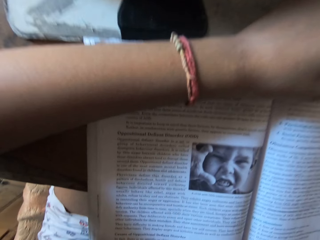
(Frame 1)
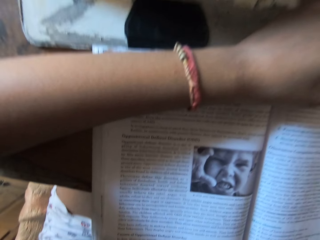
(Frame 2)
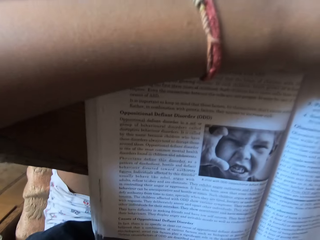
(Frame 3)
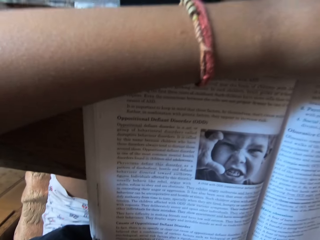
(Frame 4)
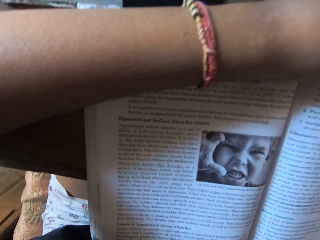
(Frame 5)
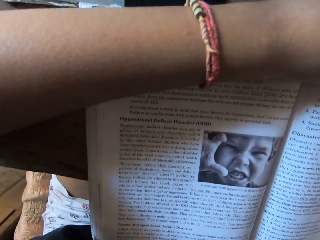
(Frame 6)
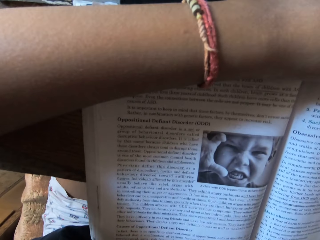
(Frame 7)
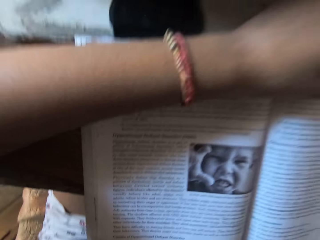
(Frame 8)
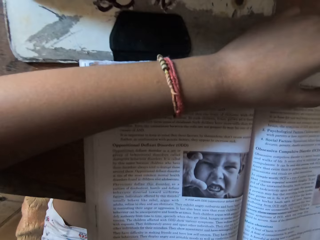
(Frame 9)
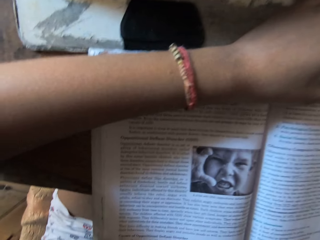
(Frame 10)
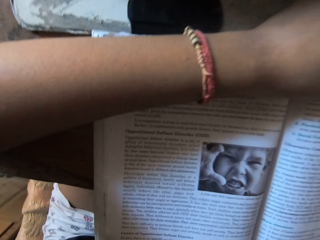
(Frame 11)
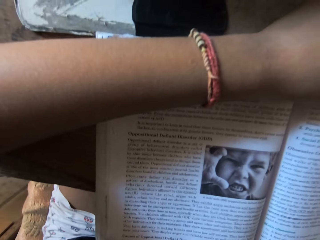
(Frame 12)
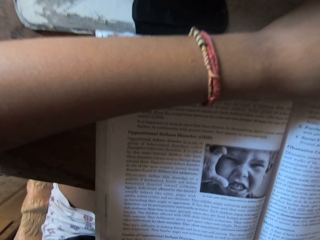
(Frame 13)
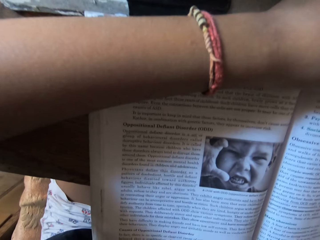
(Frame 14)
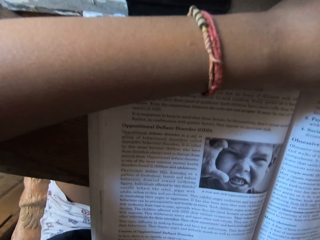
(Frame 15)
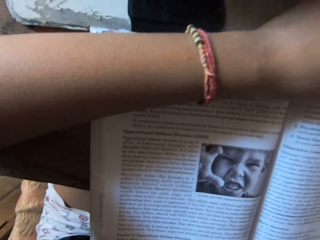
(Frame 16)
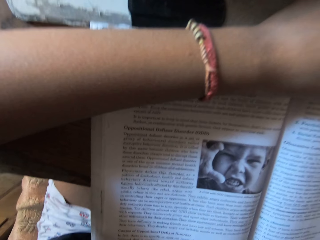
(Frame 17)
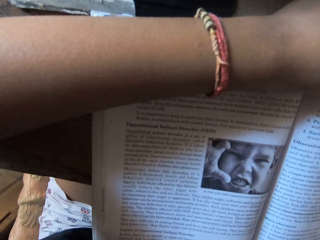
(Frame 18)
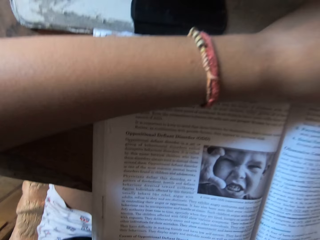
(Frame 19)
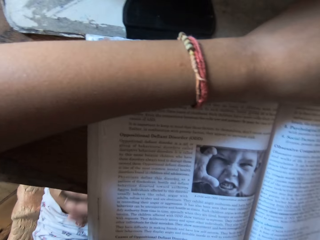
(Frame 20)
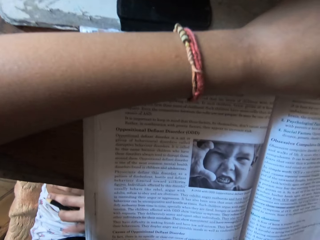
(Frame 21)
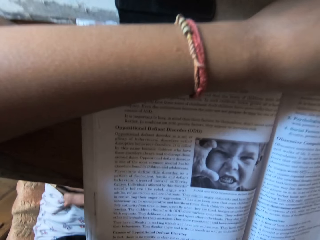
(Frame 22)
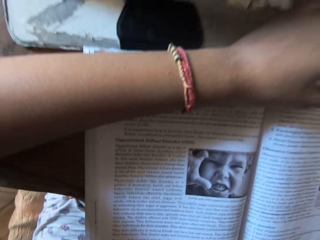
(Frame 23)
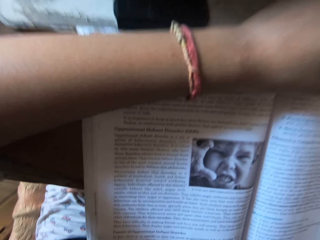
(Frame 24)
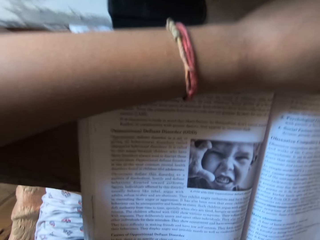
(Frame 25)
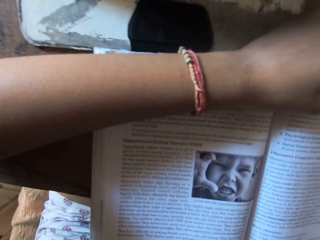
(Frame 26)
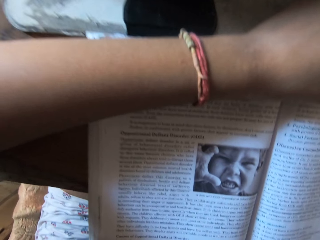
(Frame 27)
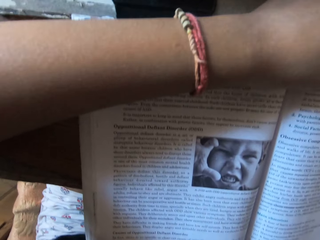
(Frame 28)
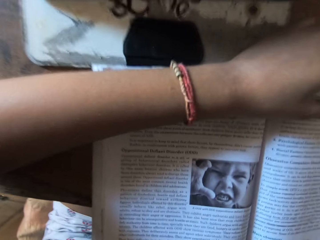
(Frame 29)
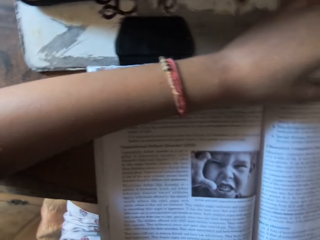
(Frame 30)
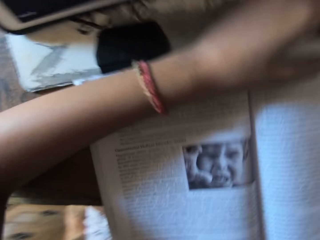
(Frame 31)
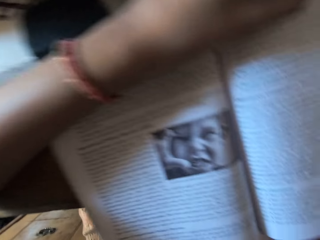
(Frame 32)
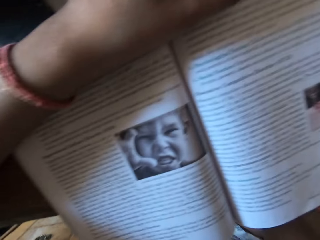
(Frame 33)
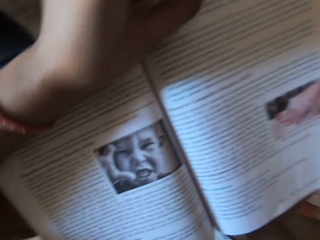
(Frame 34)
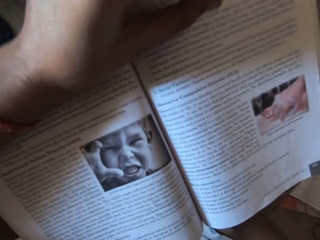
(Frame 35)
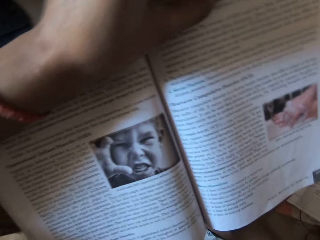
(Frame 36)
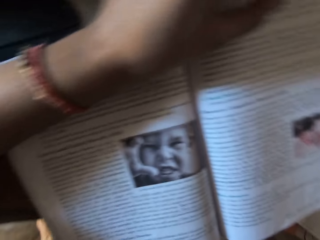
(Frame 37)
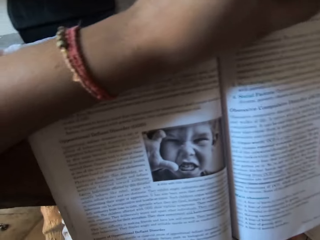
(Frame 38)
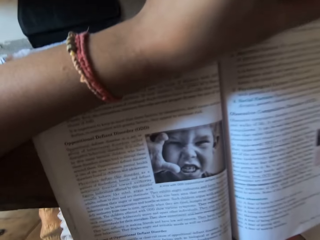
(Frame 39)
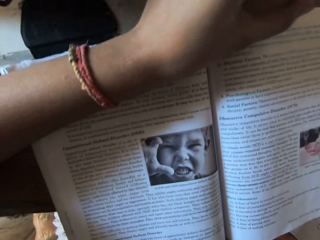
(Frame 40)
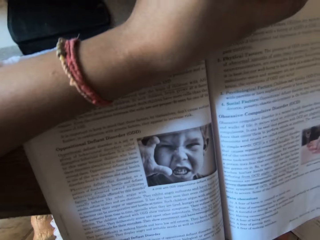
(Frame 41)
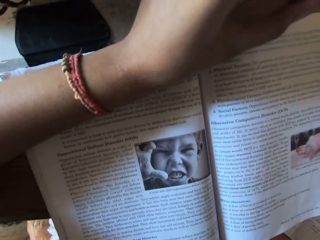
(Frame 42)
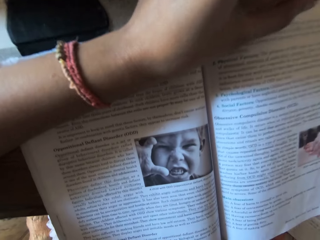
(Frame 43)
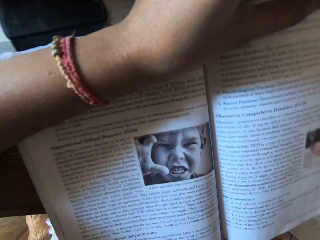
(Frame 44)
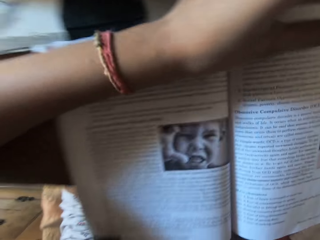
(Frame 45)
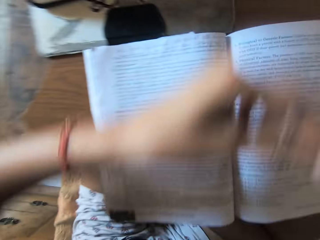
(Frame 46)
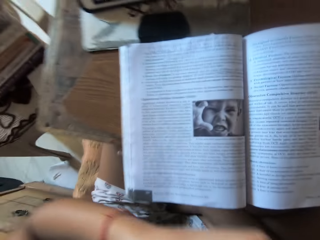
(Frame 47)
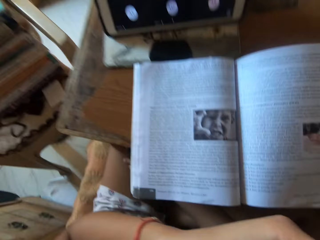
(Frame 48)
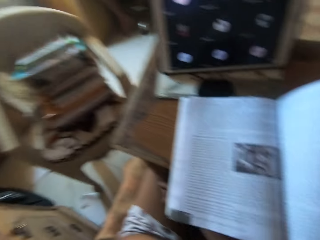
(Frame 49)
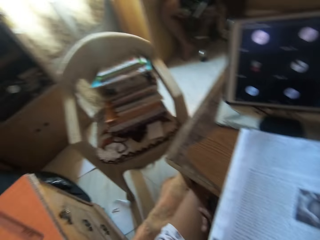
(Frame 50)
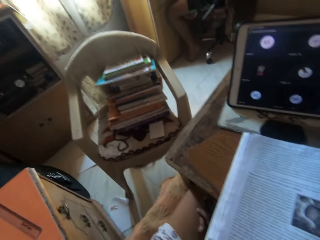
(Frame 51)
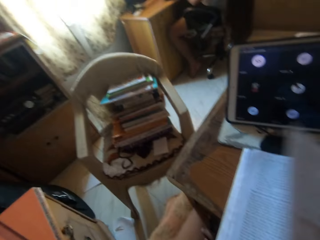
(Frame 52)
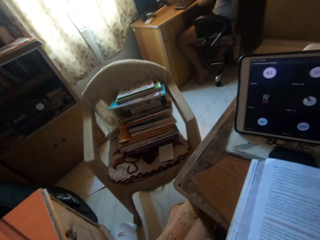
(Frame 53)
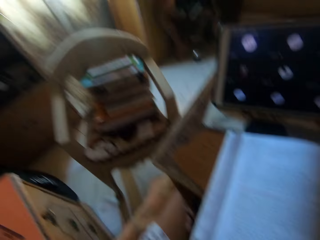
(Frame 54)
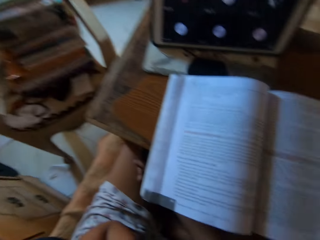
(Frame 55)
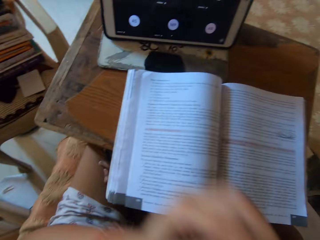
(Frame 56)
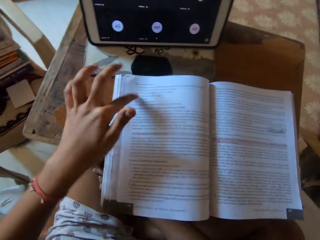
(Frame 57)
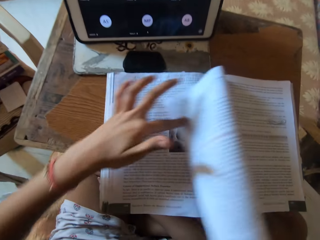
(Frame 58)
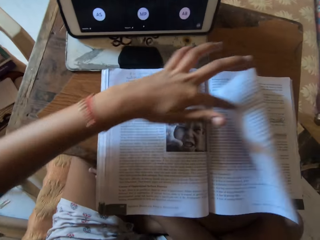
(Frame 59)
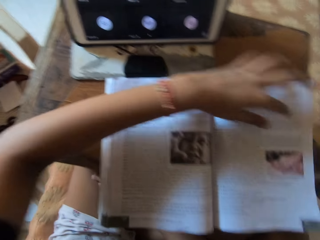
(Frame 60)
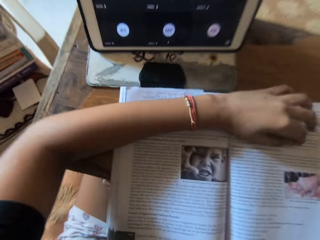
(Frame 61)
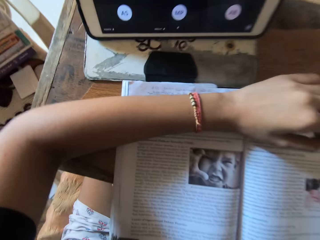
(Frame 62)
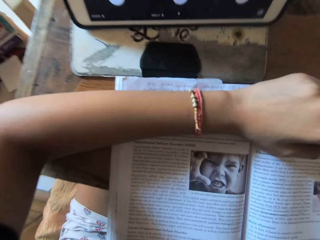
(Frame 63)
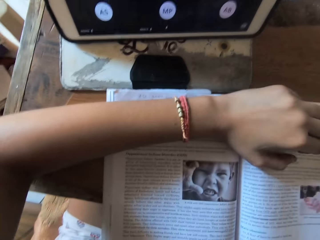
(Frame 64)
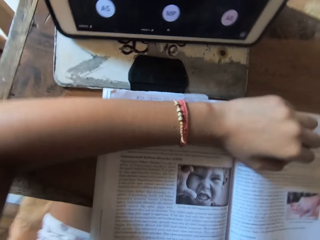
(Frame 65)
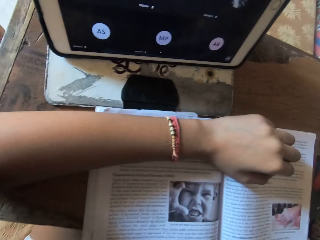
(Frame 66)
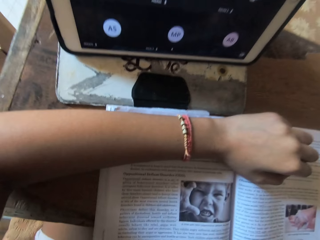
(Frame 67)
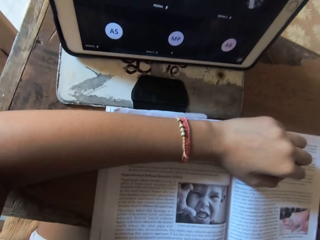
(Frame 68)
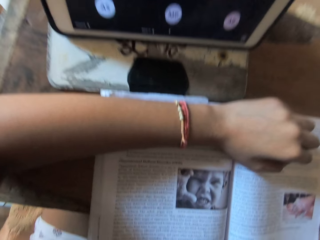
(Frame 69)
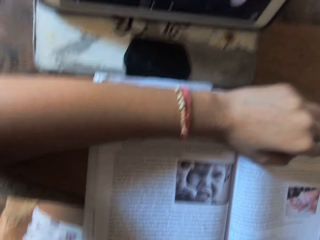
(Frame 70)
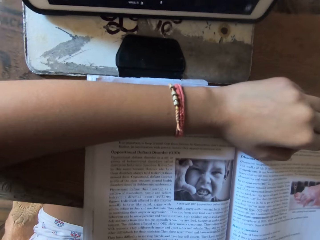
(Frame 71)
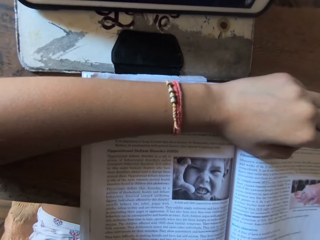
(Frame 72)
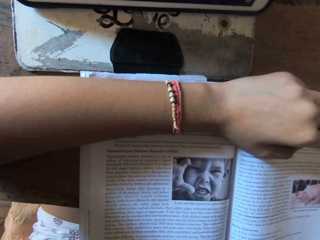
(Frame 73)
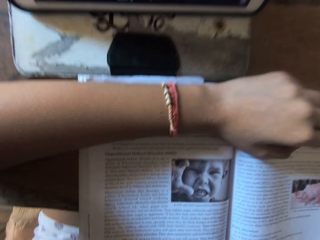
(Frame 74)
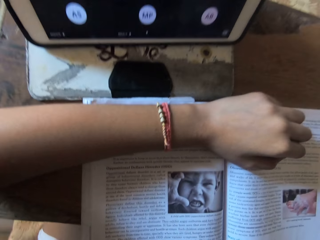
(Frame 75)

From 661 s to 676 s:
The camera wearer taps the book. She removes her left hand from the book on the table. She opens the page of the book with her left hand. She places her left hand on the book on the table. She stares at the book.

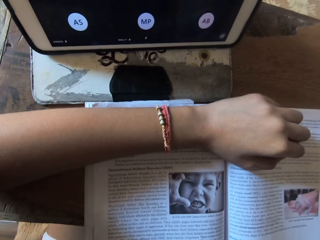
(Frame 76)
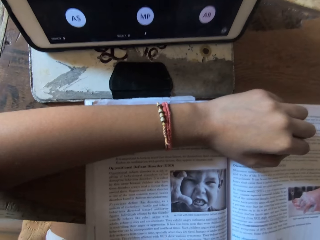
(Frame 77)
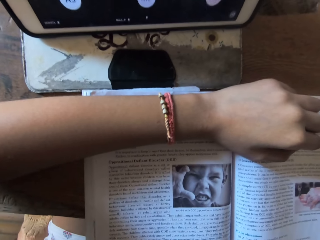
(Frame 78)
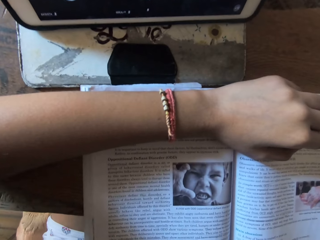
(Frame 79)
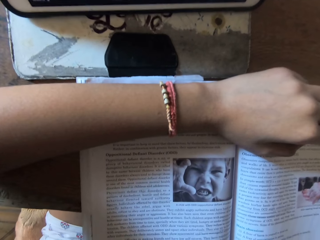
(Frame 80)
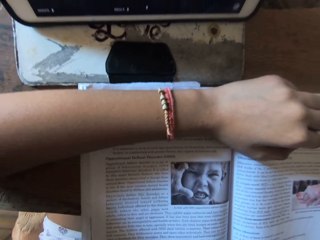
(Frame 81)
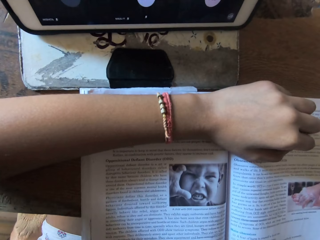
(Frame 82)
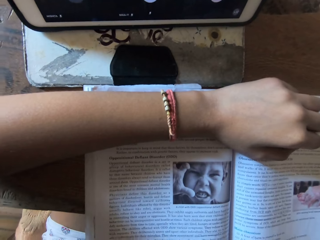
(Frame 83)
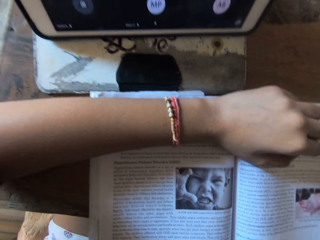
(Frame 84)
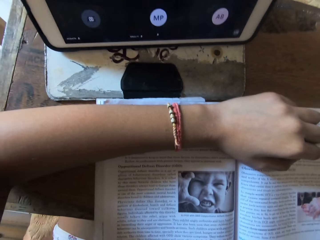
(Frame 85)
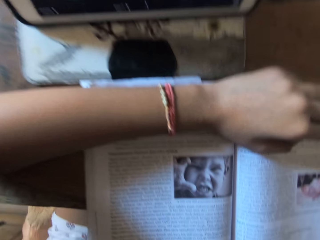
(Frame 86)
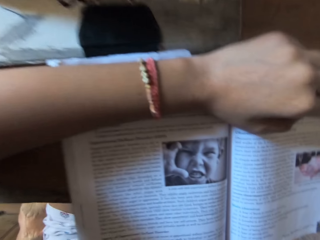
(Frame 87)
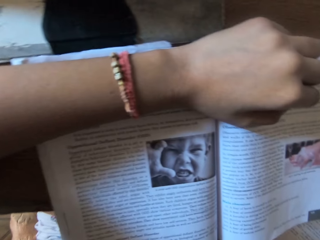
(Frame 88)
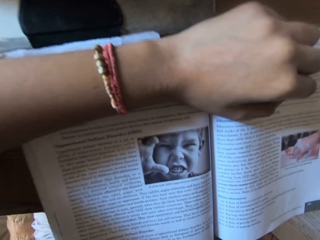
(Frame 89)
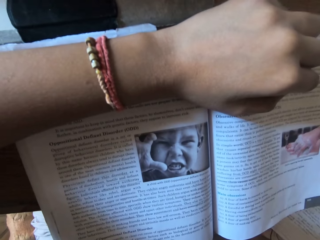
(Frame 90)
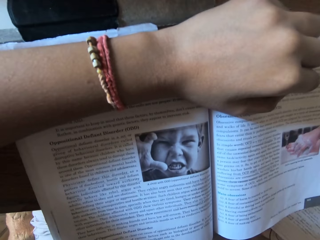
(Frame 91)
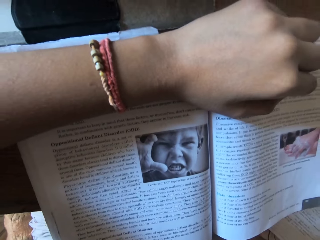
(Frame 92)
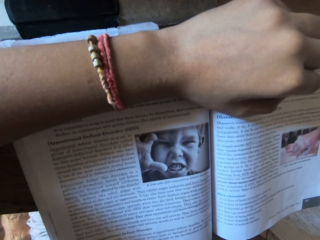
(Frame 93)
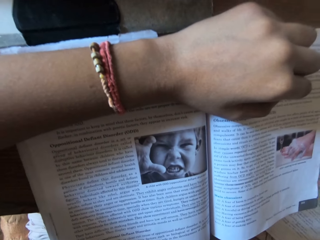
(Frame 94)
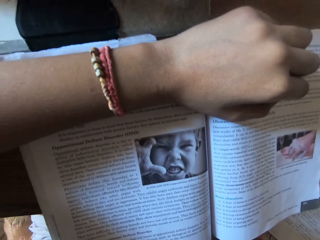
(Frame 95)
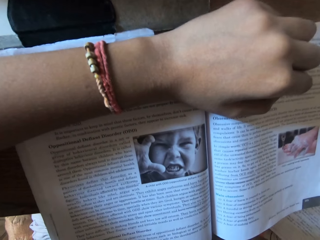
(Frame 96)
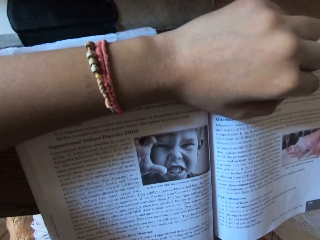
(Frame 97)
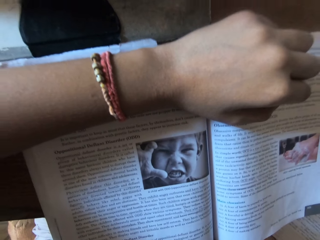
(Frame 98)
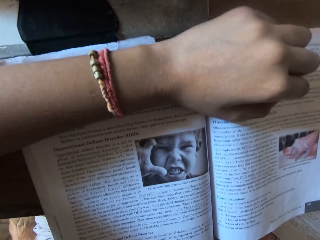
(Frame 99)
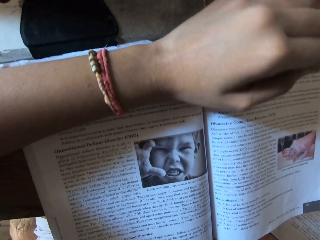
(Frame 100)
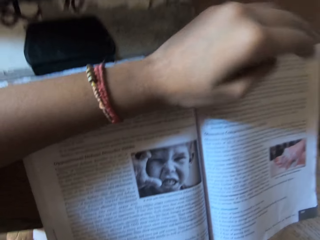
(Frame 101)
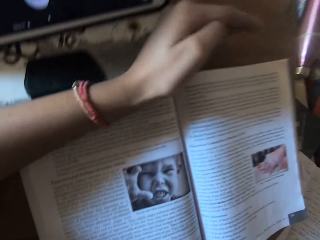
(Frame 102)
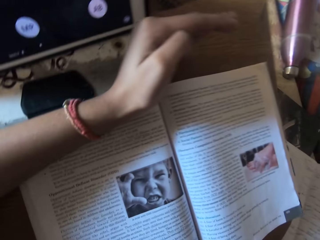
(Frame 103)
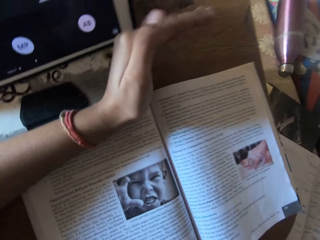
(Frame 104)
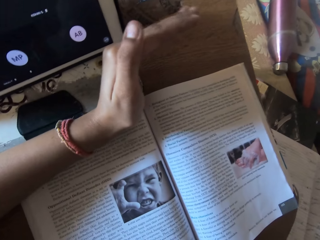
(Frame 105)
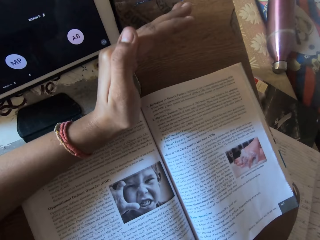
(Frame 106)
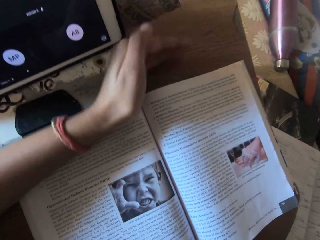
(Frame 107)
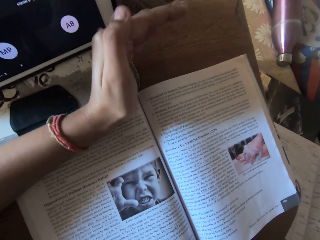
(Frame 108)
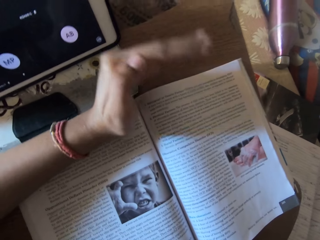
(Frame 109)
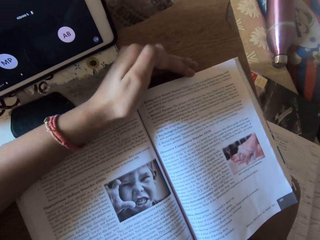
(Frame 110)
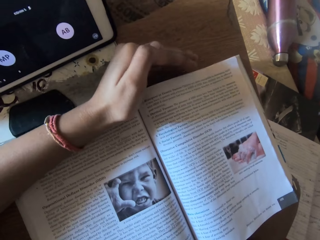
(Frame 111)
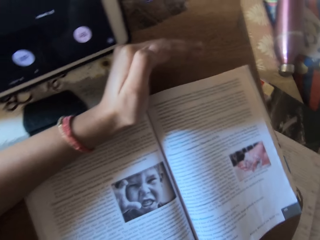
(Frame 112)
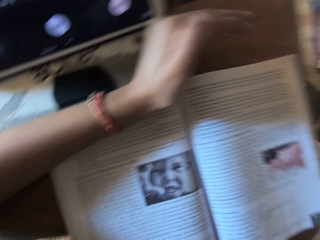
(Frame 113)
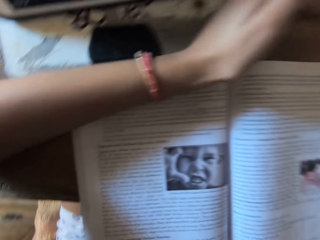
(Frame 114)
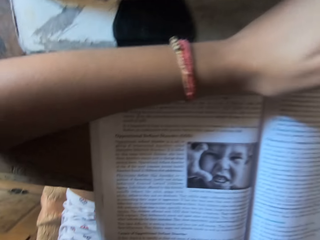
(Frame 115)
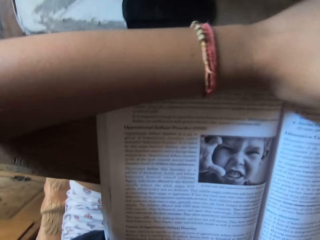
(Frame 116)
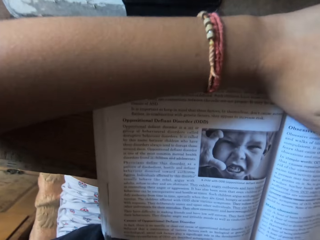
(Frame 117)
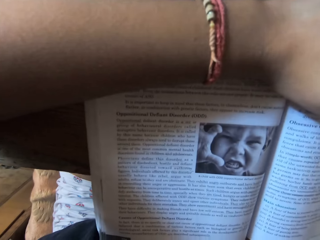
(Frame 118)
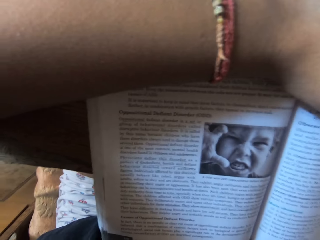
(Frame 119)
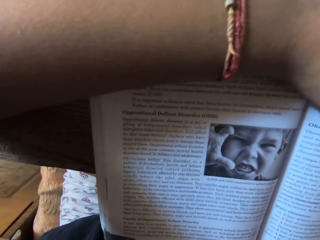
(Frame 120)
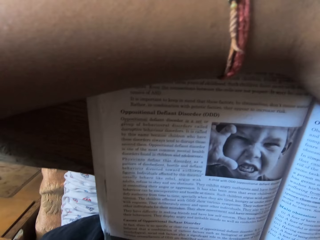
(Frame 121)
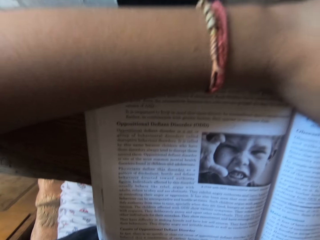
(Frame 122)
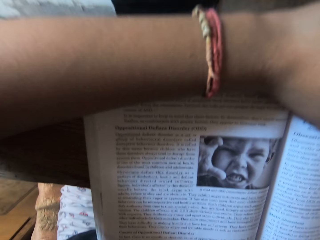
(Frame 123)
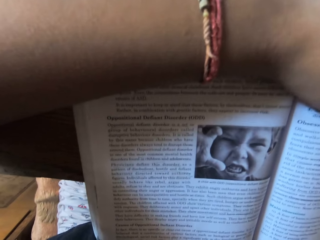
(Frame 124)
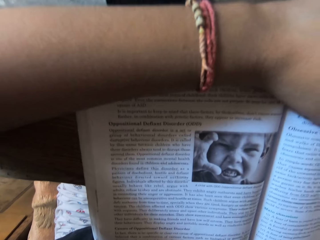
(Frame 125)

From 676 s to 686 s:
The camera wearer taps the table with her left hand. She lifts the palm. She lifts up the palm. She keeps the hand on the page. She stares at the book.
